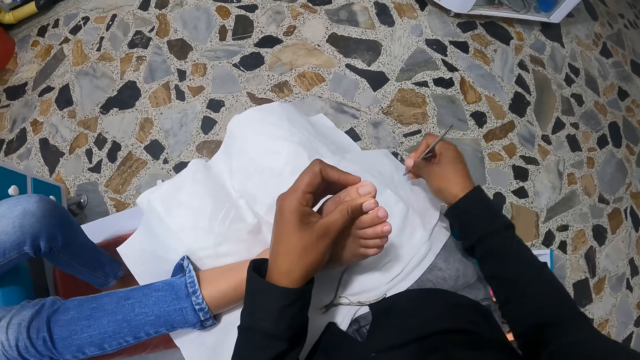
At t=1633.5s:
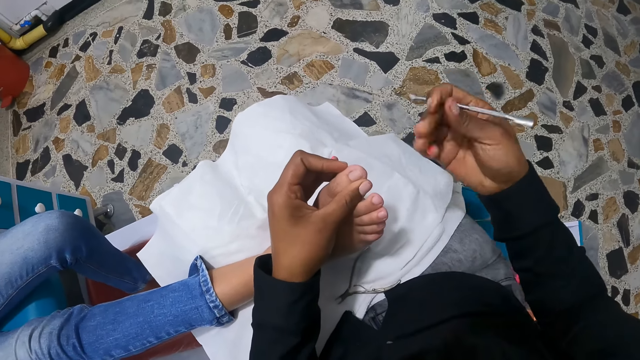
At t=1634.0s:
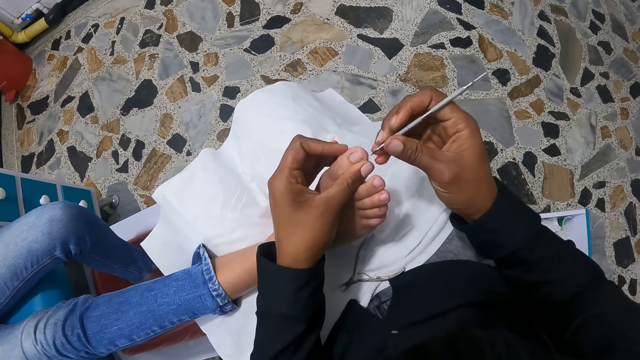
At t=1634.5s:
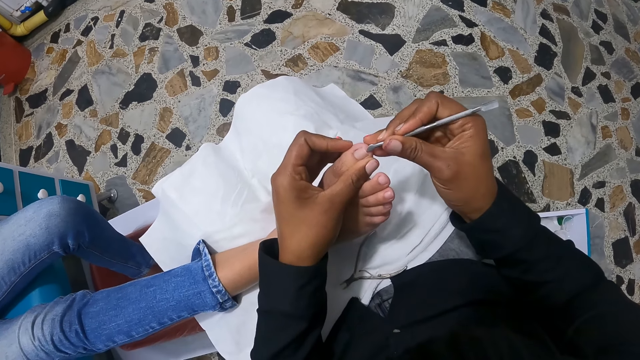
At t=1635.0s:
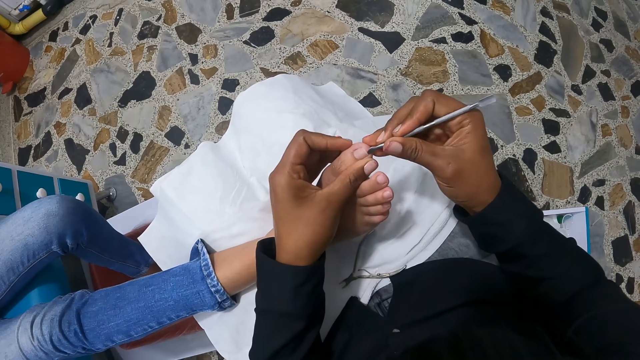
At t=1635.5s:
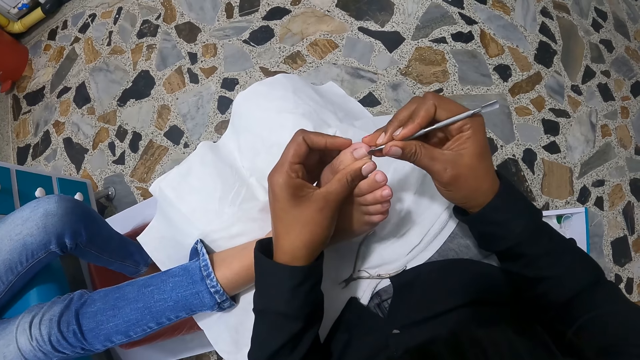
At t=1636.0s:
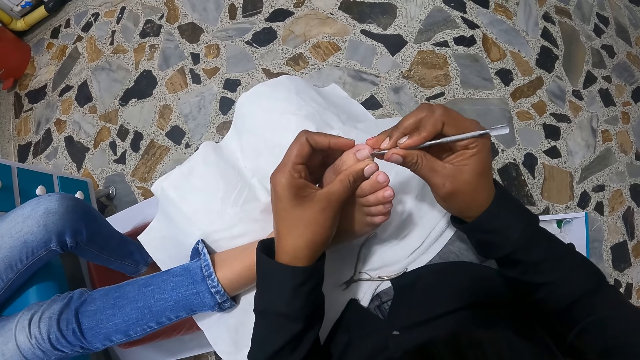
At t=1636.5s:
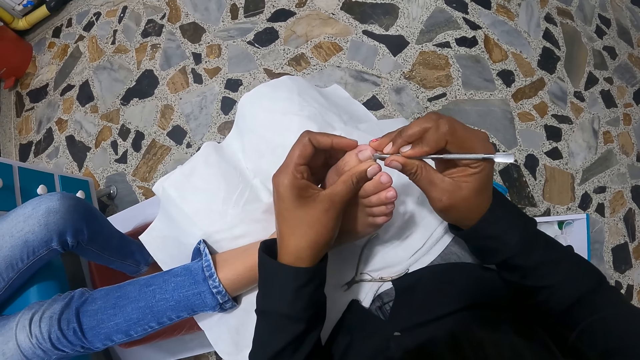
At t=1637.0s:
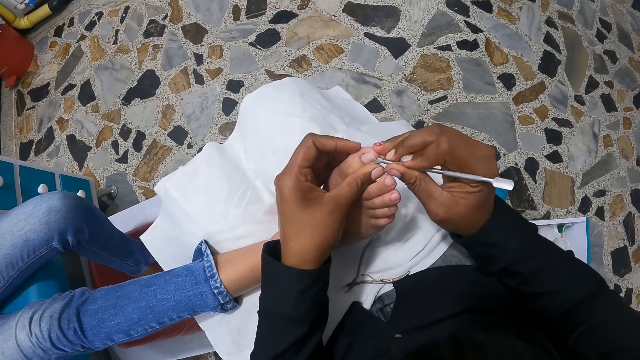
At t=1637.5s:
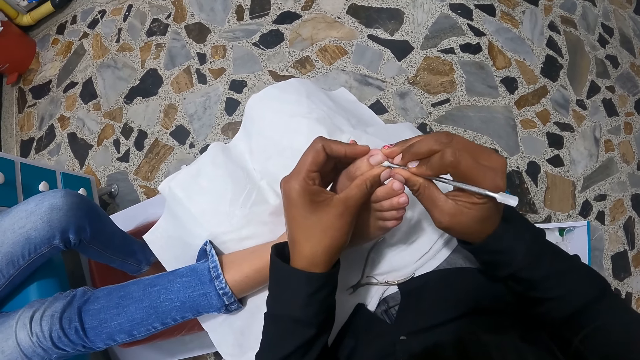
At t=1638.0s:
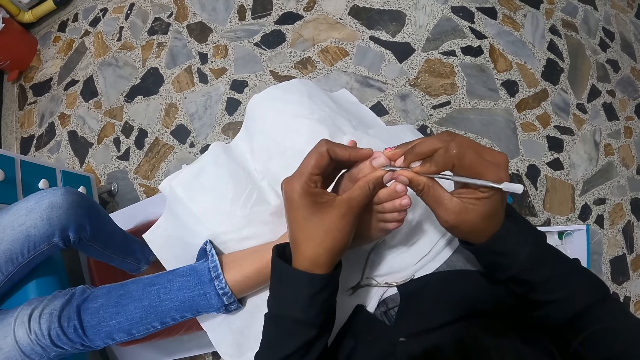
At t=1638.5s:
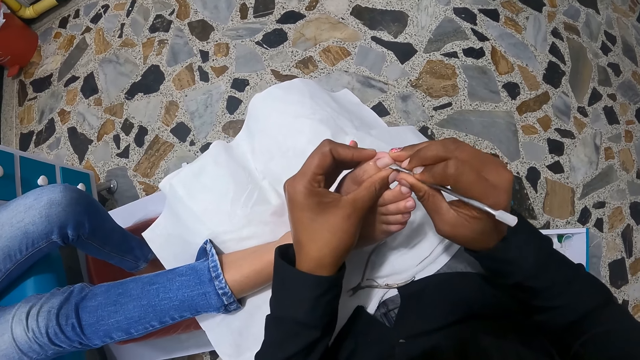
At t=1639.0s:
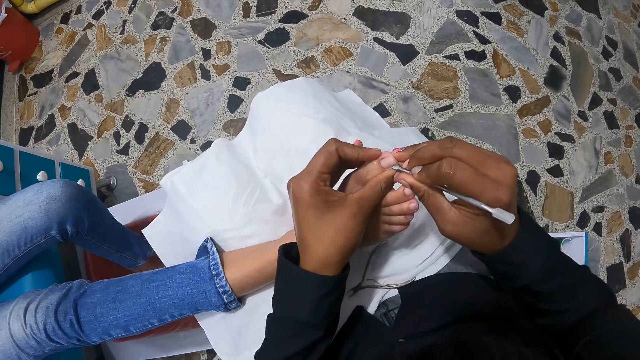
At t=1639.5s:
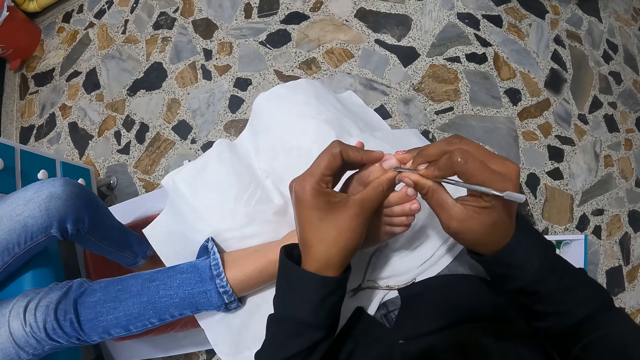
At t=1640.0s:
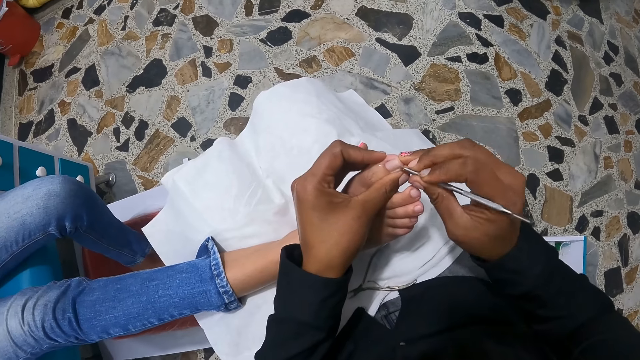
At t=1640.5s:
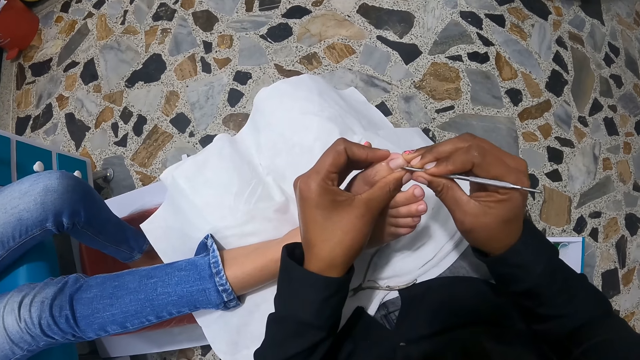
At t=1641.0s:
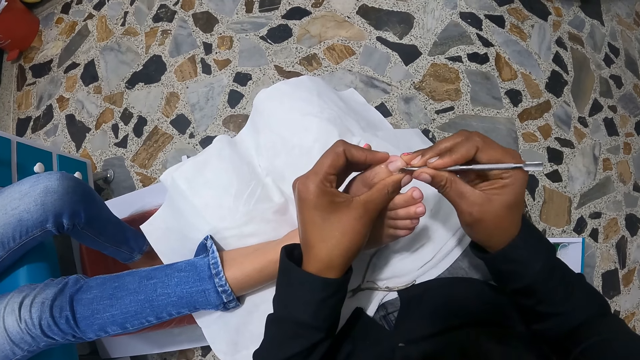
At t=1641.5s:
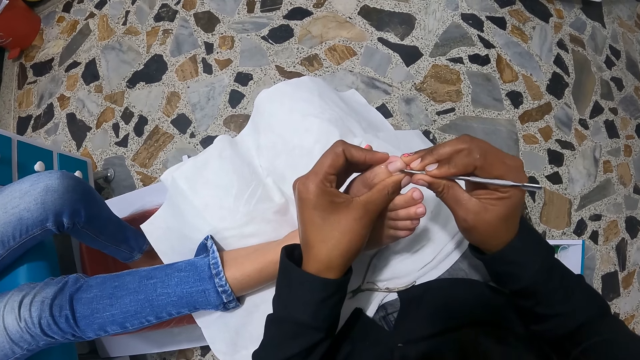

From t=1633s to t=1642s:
The camera wearer wipes the cuticle pusher on the towel with her right hand. She turns over the cuticle pusher with her right hand. She scrubs the toe. She scrapes the toenail of the woman with the cuticle pusher in her right hand.

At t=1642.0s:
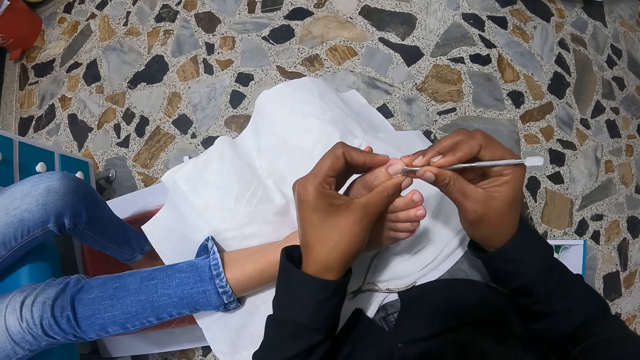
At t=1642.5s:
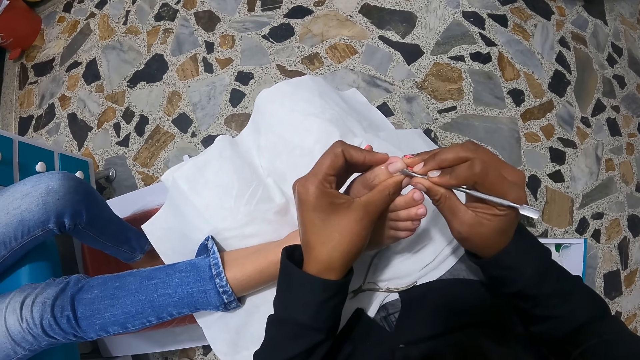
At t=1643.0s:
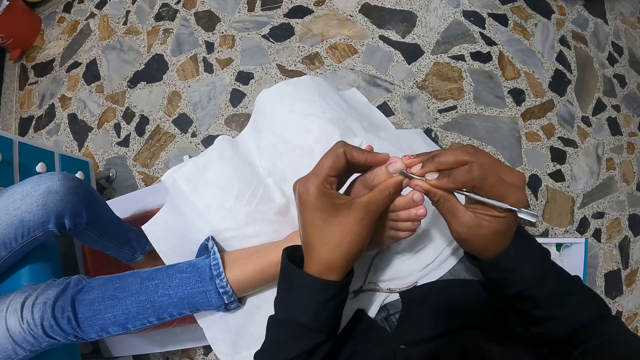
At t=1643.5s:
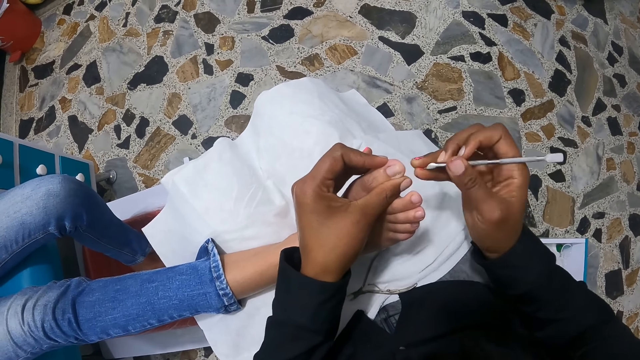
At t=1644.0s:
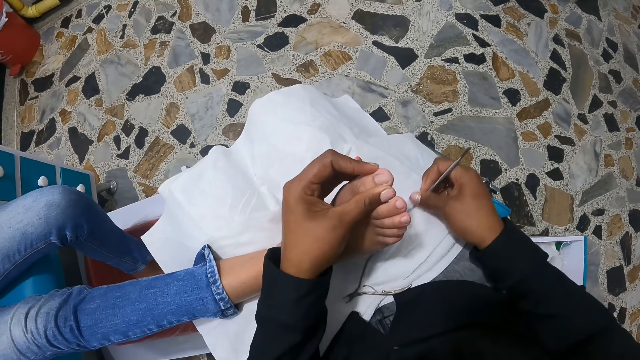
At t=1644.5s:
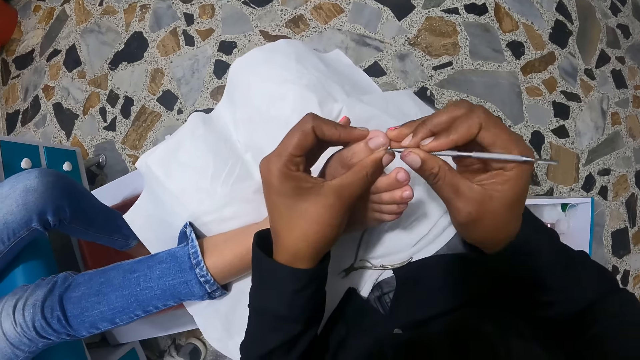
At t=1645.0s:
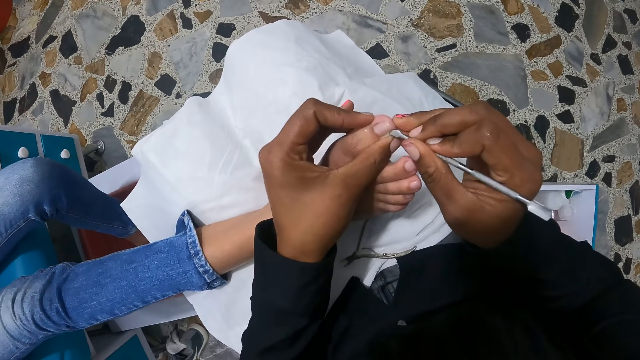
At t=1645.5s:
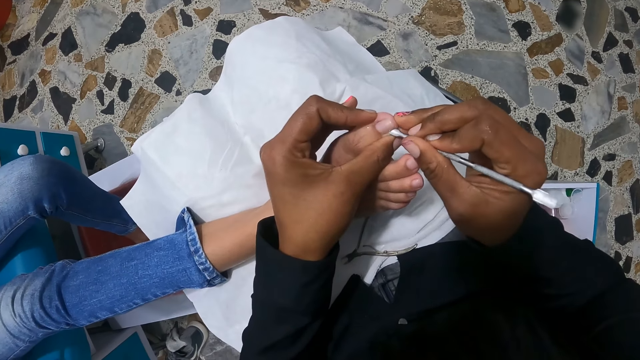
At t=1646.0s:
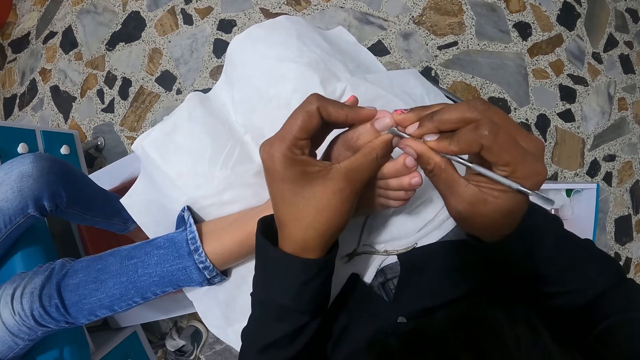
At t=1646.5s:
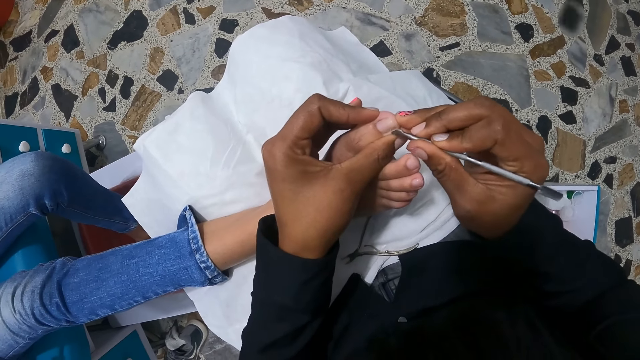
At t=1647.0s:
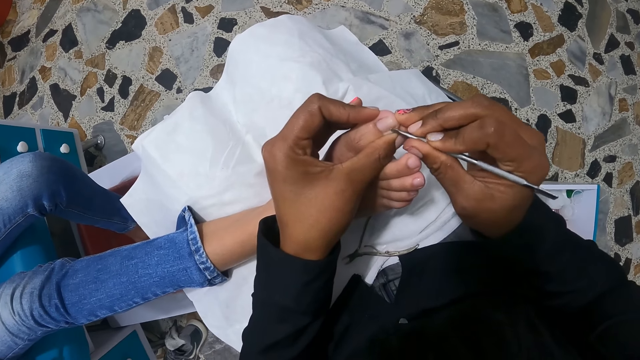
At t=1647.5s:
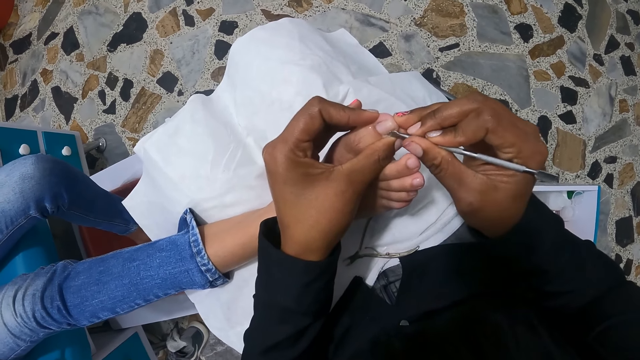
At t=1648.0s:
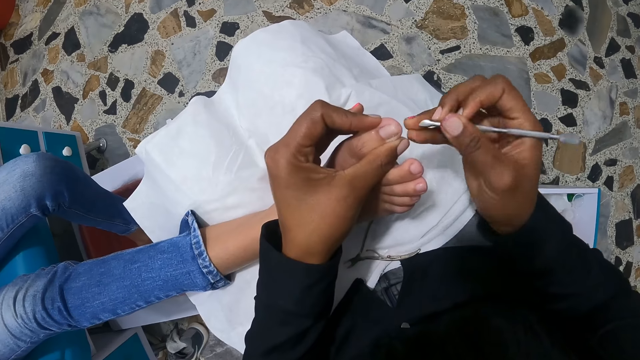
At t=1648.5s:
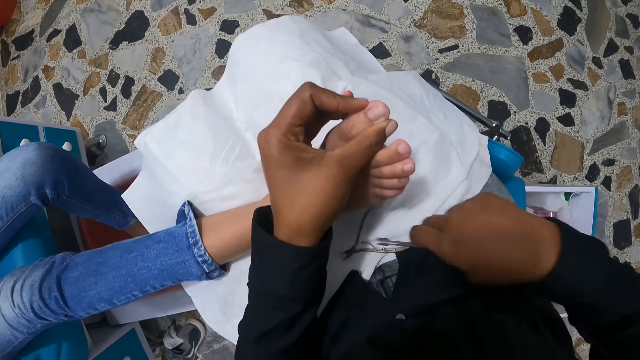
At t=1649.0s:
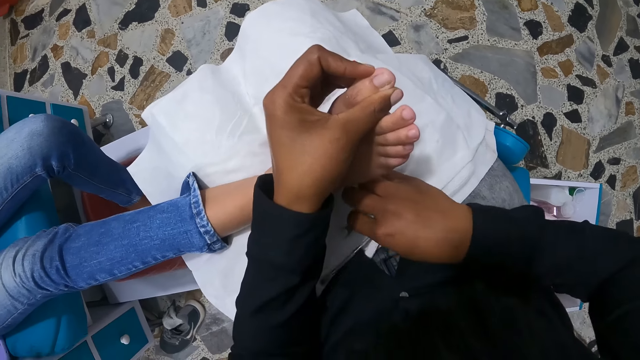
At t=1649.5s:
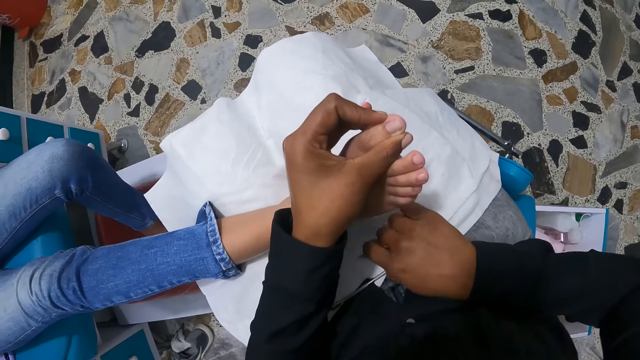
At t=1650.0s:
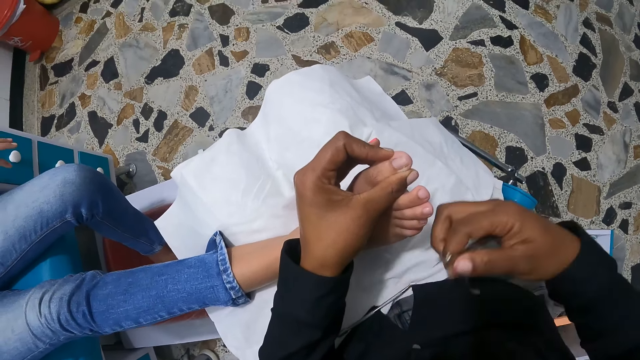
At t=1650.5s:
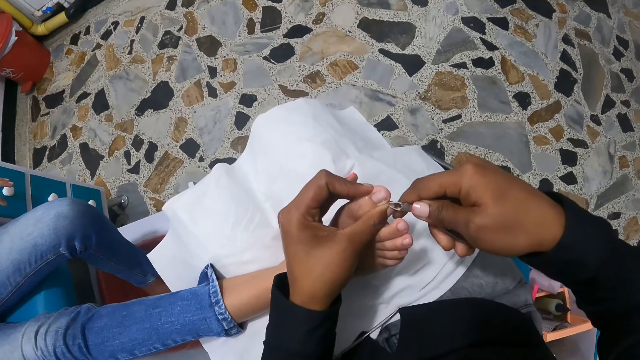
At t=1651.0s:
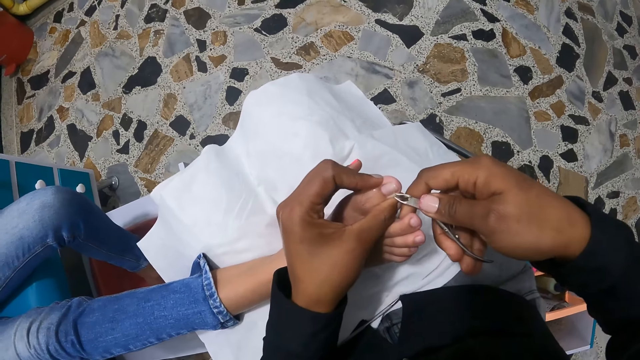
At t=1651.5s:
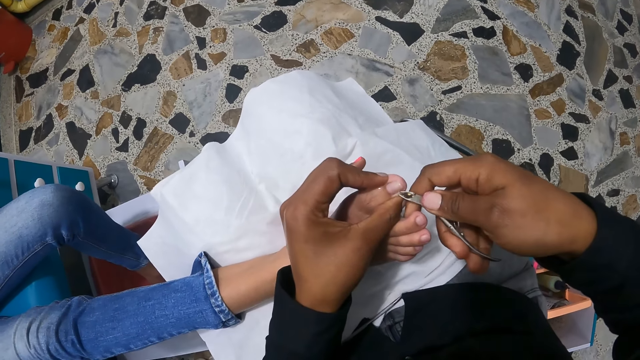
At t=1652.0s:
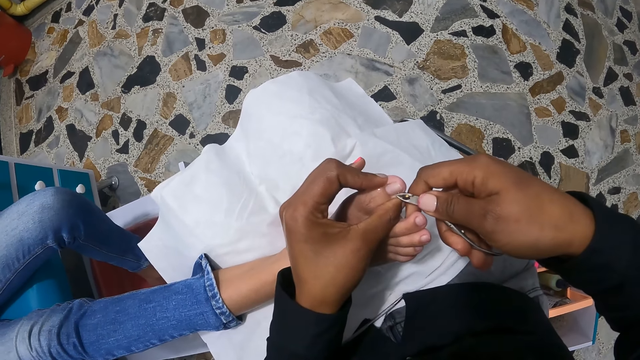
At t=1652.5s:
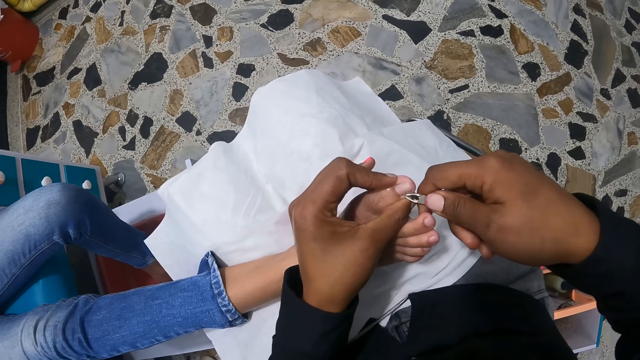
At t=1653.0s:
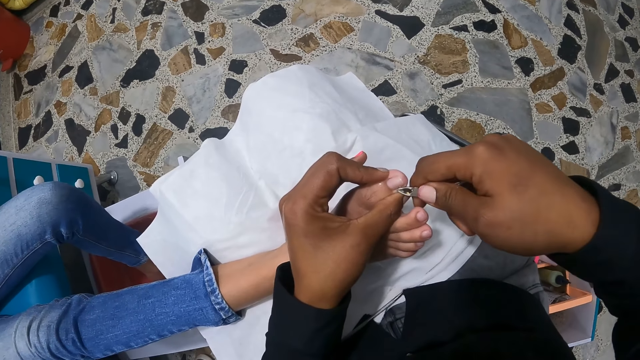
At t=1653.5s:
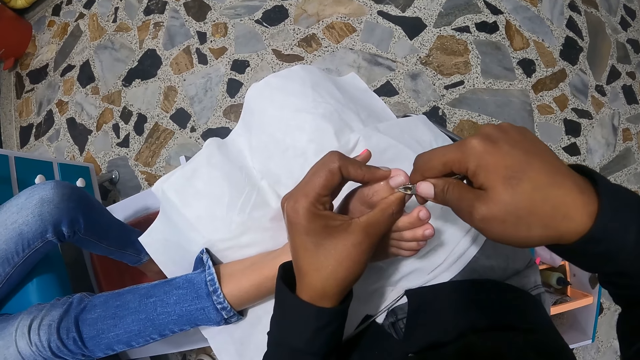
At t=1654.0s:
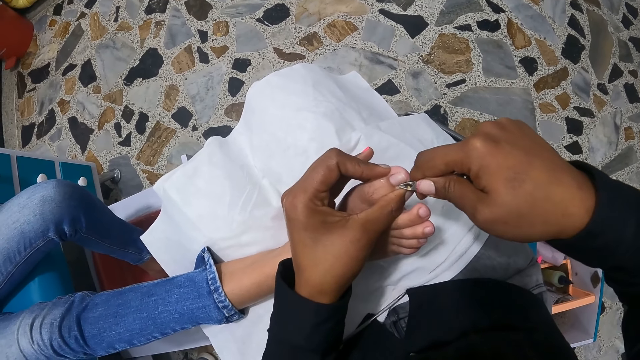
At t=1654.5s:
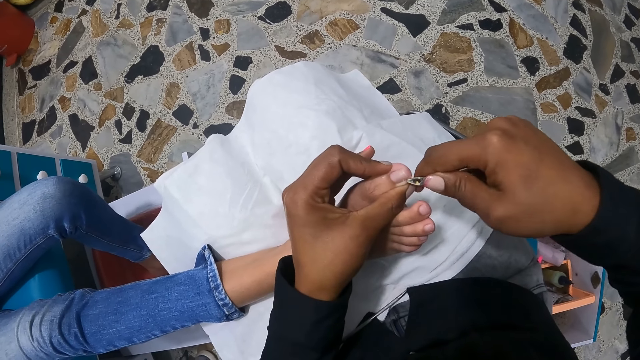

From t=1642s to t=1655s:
The camera wearer cleans the cuticle pusher on the cloth on her lap. She files the big right toe of the woman with the cuticle pusher in her right hand. She cuts the nail with the cuticle pusher. She drops the cuticle pusher on her lap with her right hand, on the cloth. She picks up the nail nippers from her lap with her right hand. She trims the big right toe nail of the woman with the nail nippers in her right hand.
